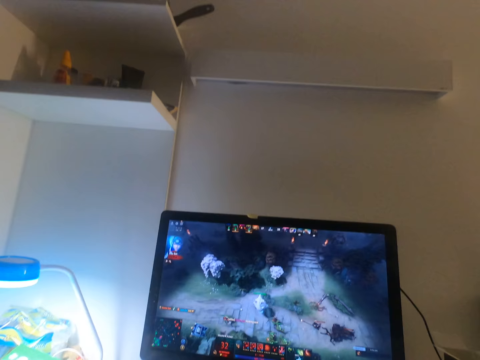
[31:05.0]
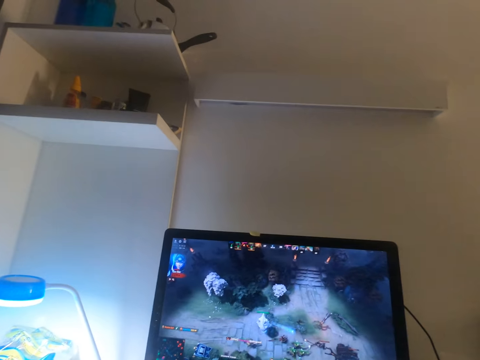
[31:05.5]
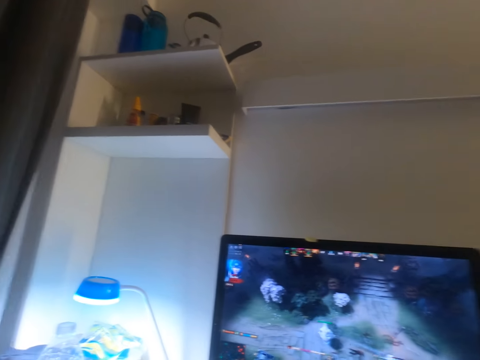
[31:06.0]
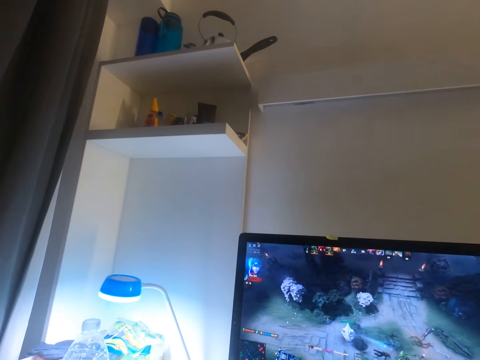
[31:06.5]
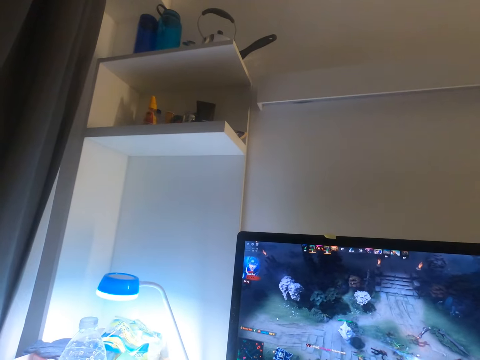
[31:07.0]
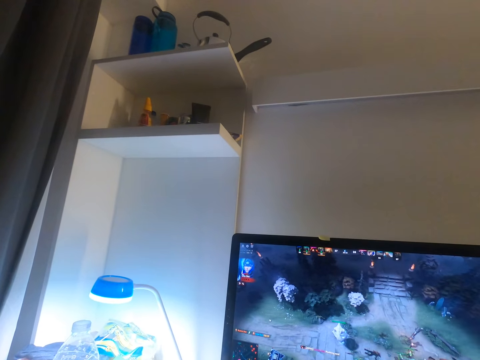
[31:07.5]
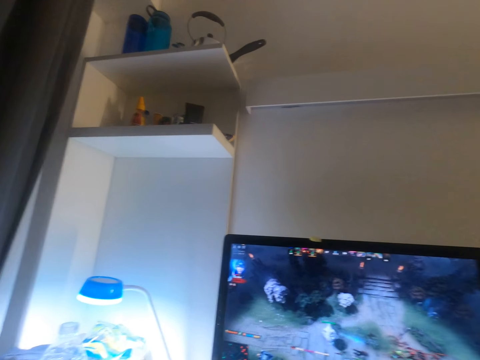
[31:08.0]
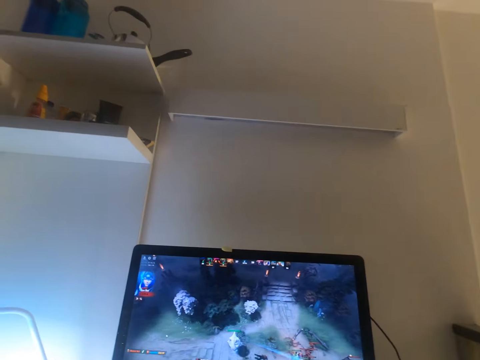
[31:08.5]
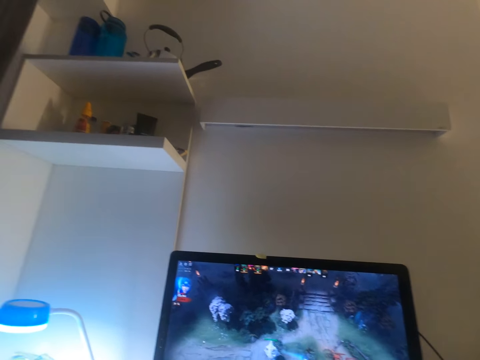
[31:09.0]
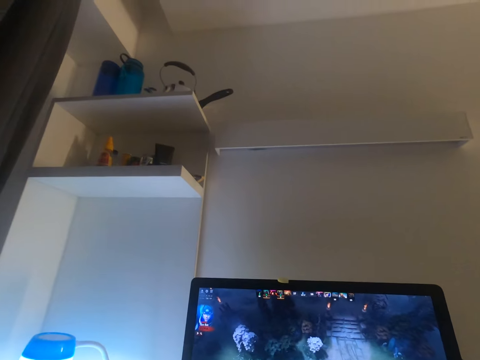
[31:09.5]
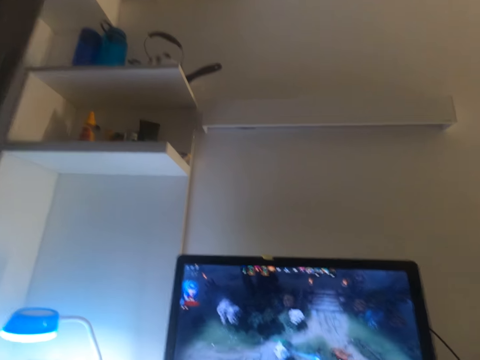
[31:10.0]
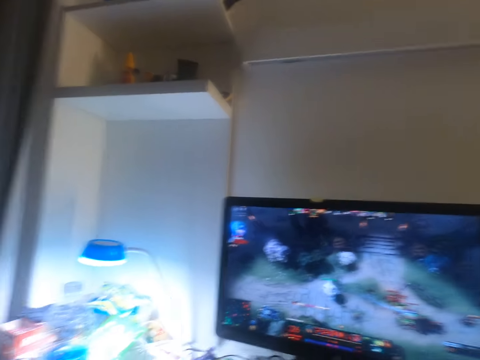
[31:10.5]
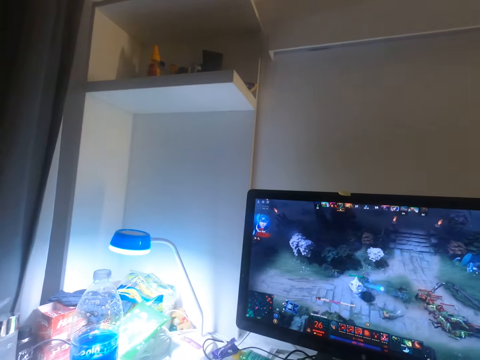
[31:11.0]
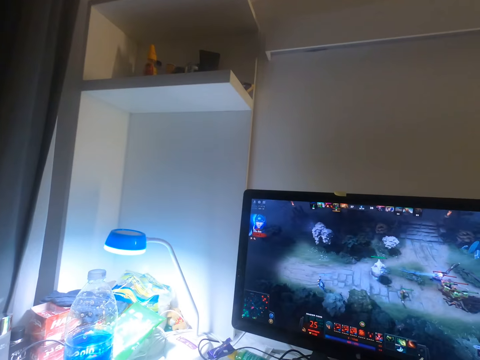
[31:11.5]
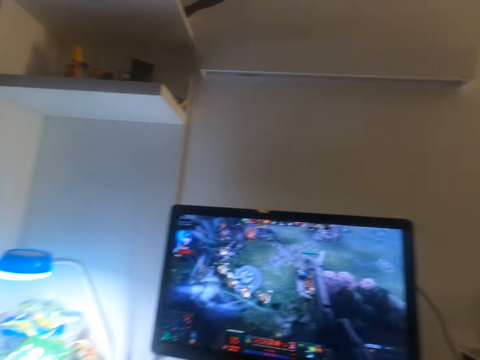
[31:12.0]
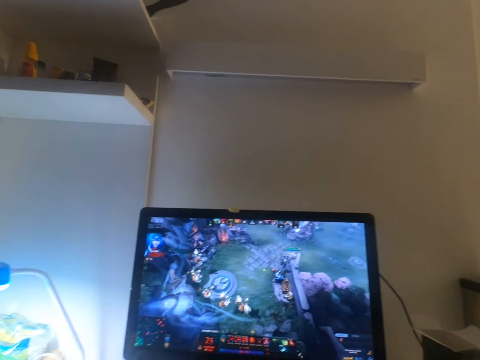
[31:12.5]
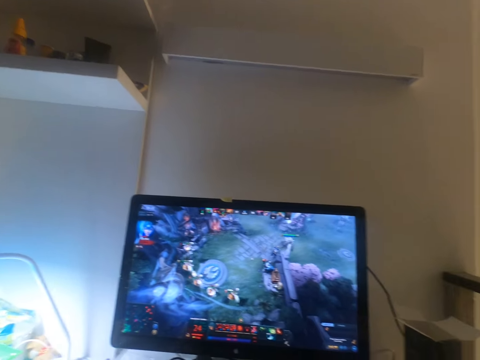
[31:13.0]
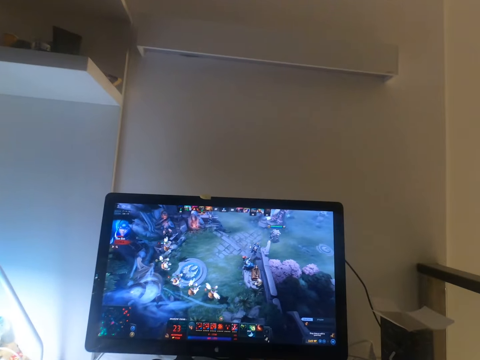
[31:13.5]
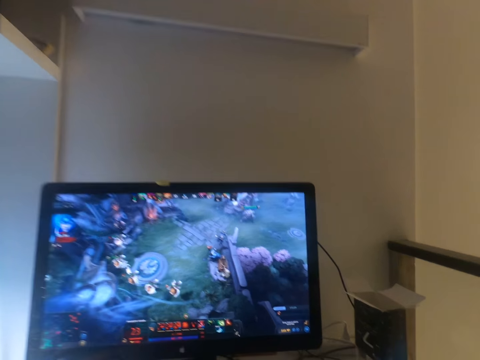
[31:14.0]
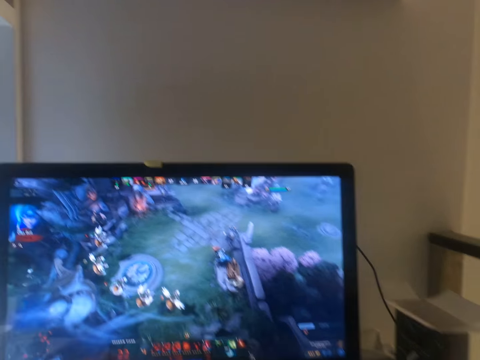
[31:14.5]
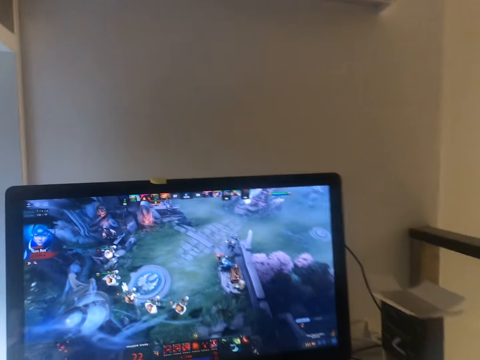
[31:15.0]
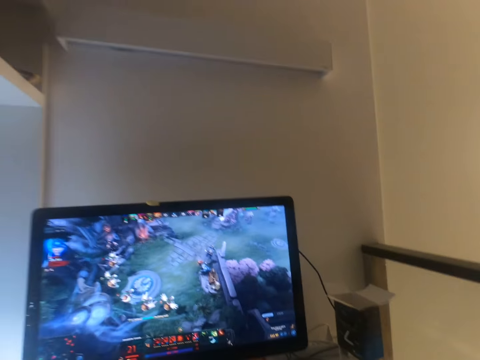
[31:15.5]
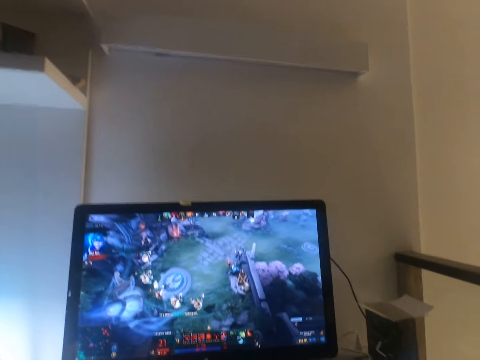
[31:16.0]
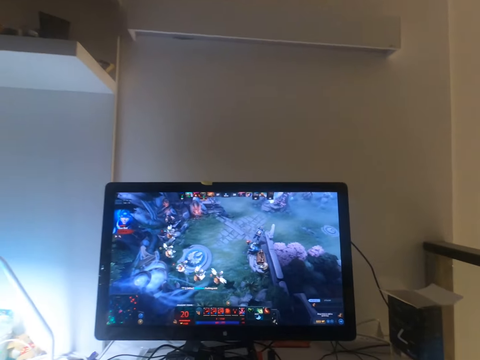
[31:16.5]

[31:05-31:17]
The camera wearer stares around. They look around.

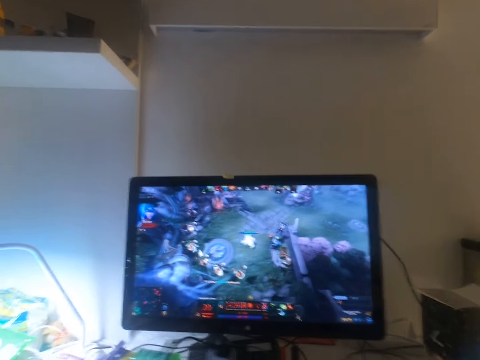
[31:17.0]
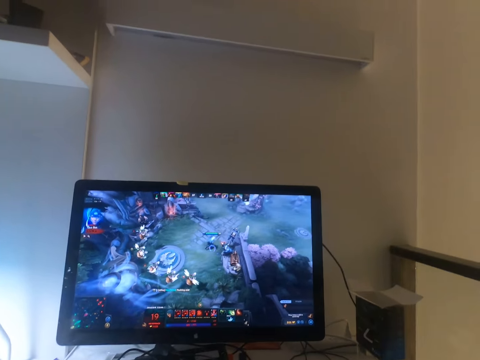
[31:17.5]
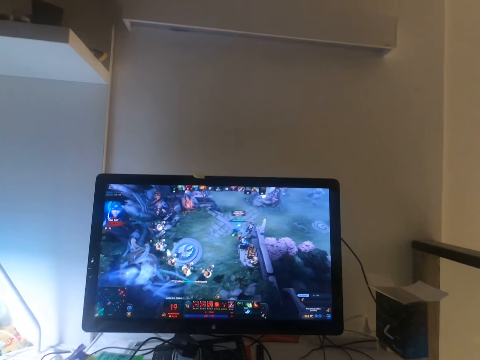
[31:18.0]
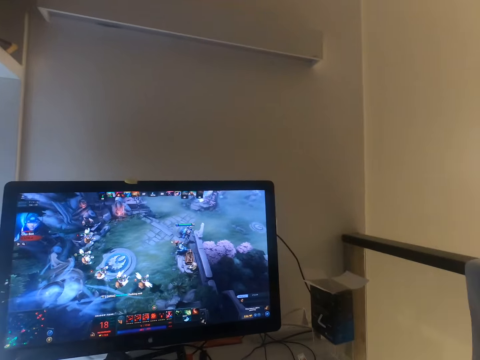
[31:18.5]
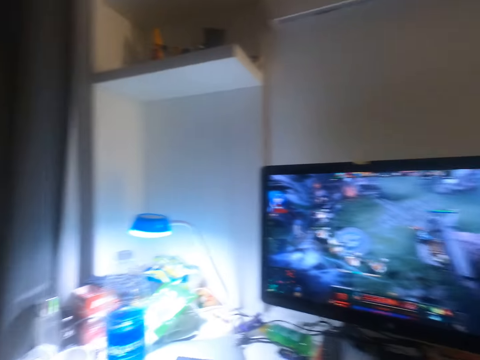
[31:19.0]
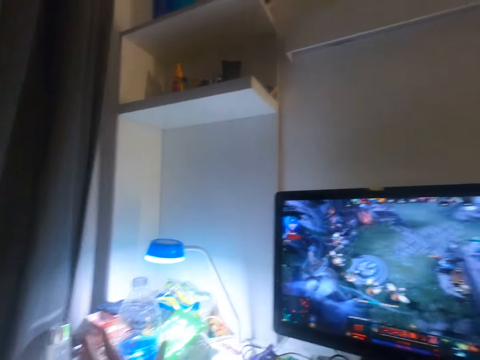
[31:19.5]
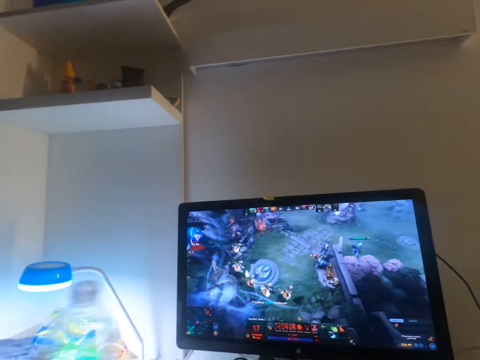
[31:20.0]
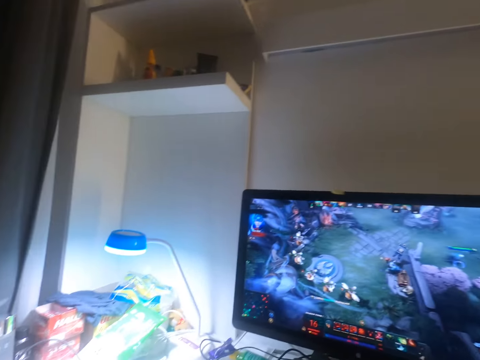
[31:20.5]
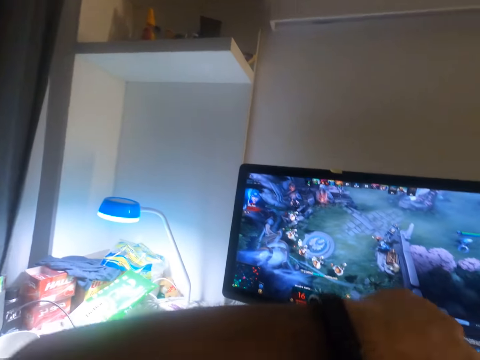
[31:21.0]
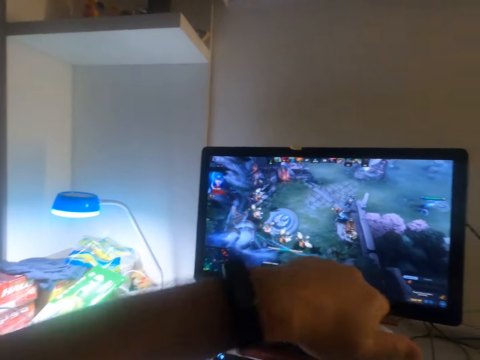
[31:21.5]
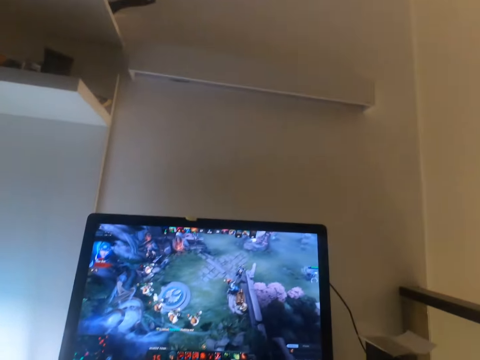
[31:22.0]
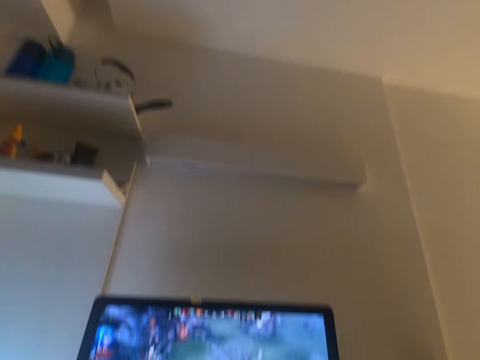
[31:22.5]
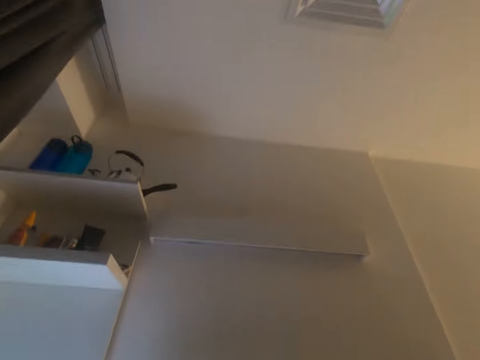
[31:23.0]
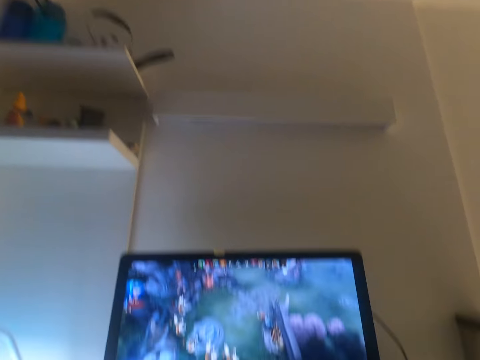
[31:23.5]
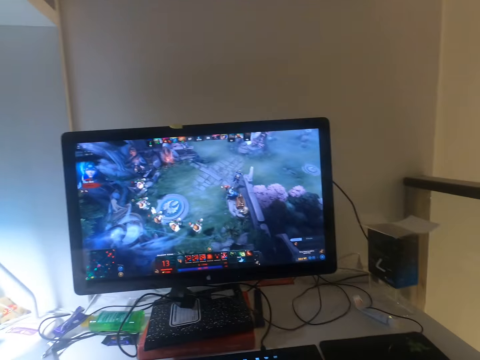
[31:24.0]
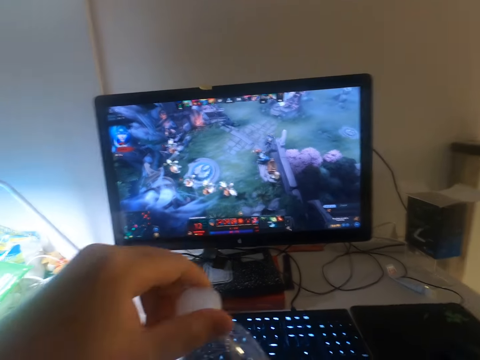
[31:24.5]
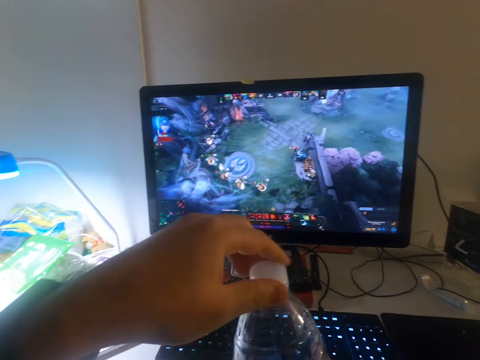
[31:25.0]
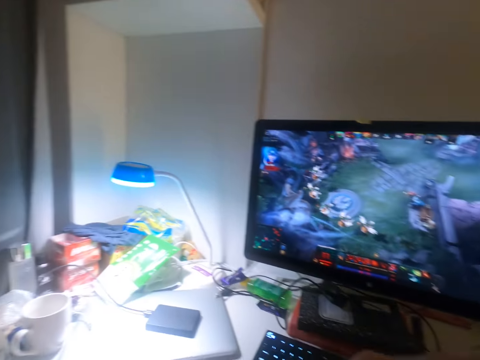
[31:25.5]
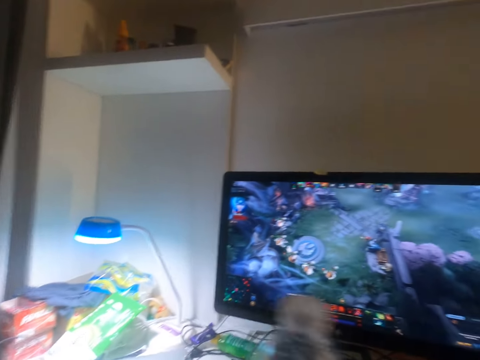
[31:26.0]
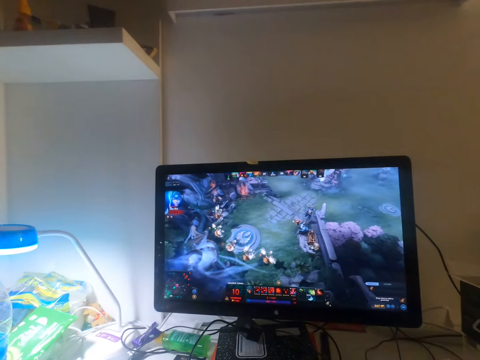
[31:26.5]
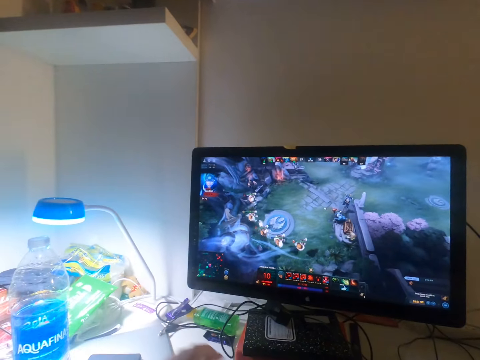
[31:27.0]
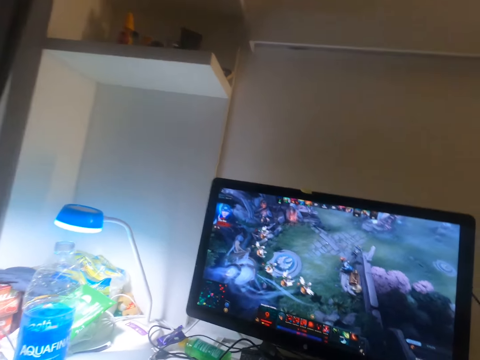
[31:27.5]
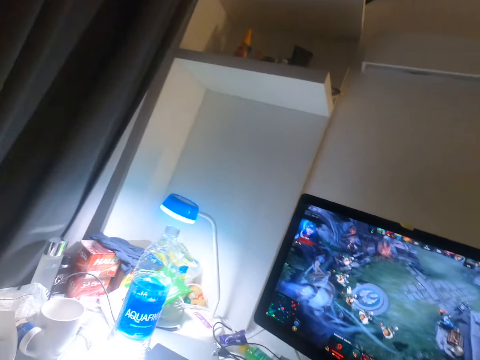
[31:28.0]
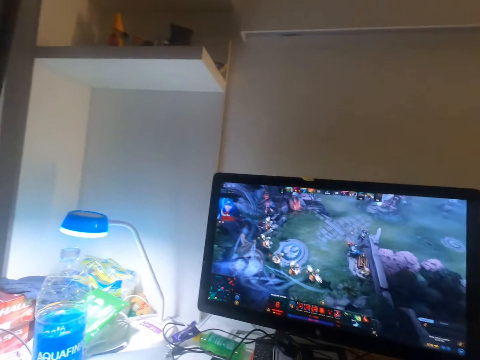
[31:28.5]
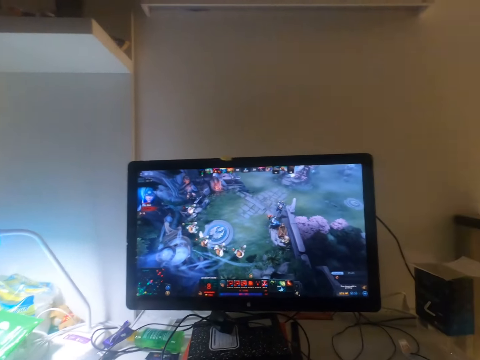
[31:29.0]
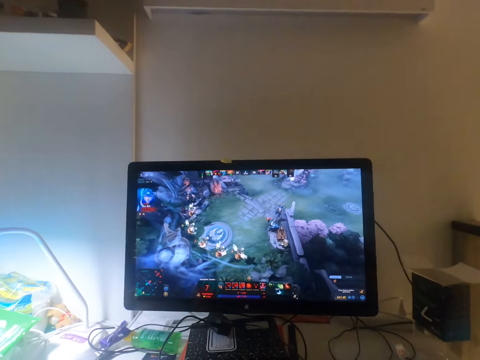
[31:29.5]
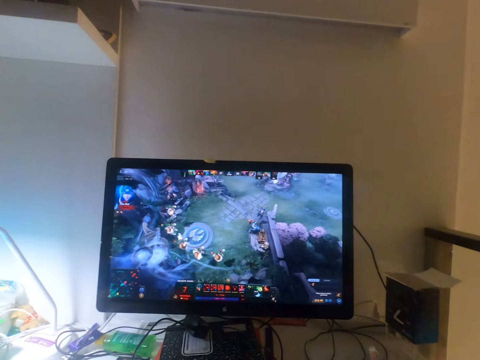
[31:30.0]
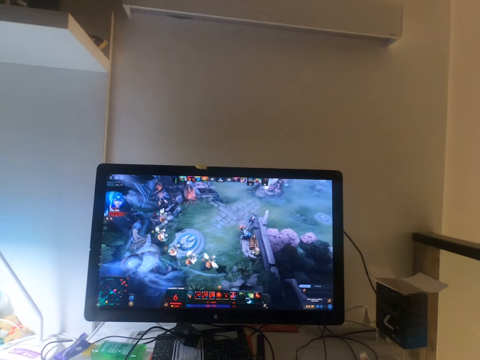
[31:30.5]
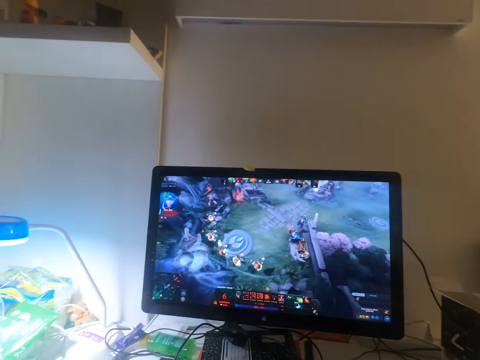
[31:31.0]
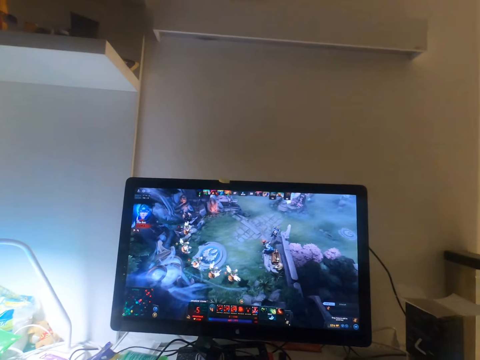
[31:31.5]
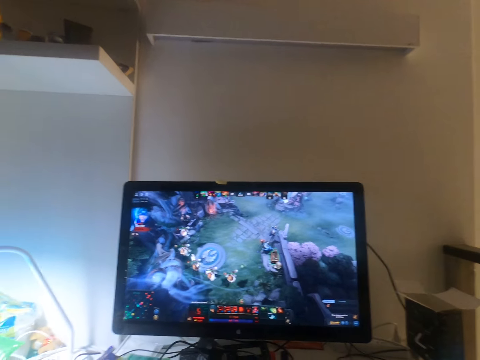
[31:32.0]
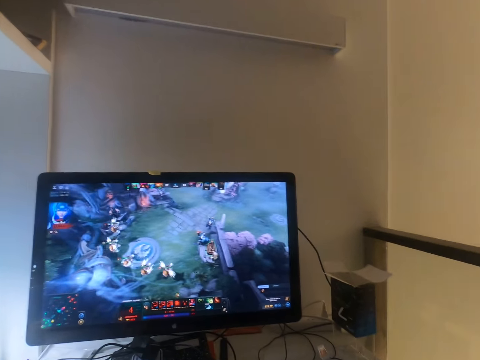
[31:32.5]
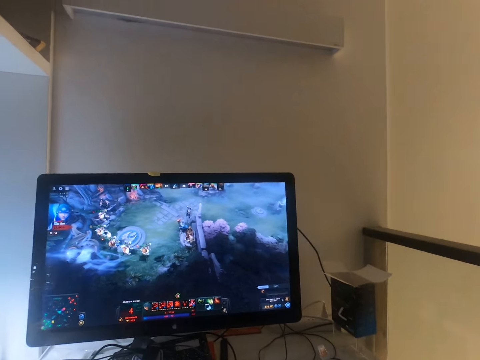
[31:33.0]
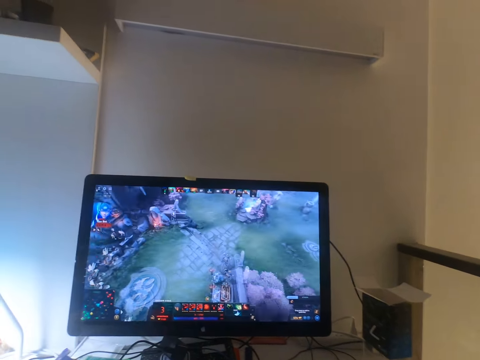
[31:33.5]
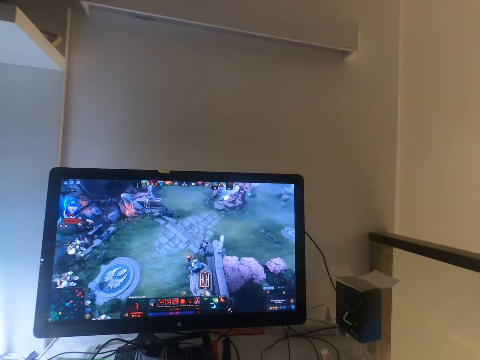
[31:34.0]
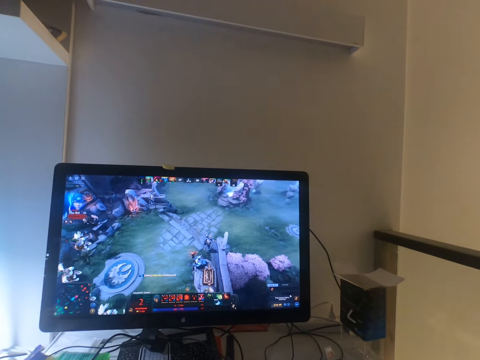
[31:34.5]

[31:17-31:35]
The camera wearer picks up the plastic bottle from the table with his left hand. He moves the bottle. He lifts his left hand. He opens the plastic bottle in his right hand with his left hand. He holds the plastic bottle with both hands. He looks around. He holds the cover of the plastic bottle in his left hand. He drinks the water in the plastic bottle in his right hand. He stares at the roof. He stares at the television. He looks around. He closes the plastic bottle in his right hand with the cover in his left hand. He looks around. He holds the plastic bottle with his left hand. He moves the bottle. He stares at the television. He drops the plastic bottle in his left hand on the table. He moves his left hand. He looks around. He plays the video game on the desktop on the table using both hands.
